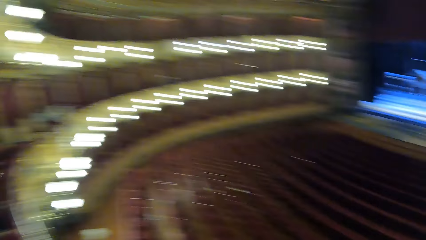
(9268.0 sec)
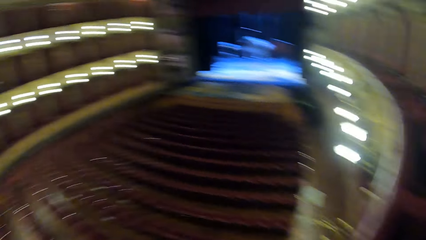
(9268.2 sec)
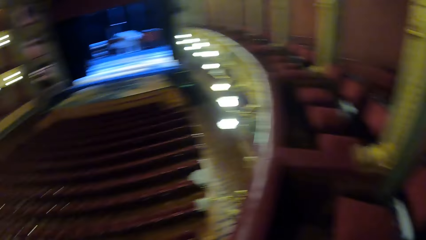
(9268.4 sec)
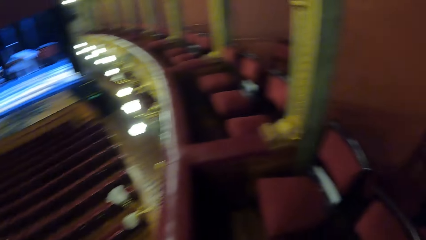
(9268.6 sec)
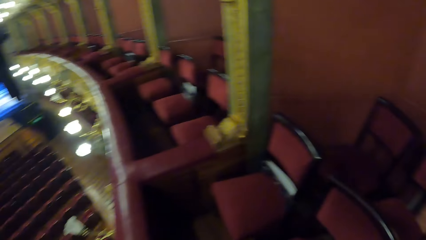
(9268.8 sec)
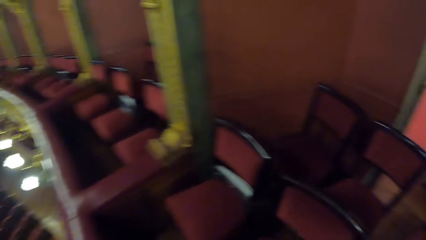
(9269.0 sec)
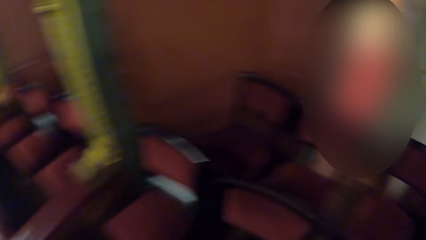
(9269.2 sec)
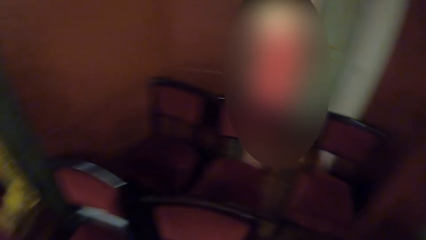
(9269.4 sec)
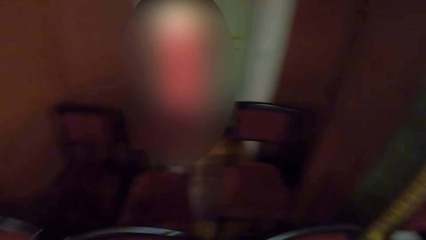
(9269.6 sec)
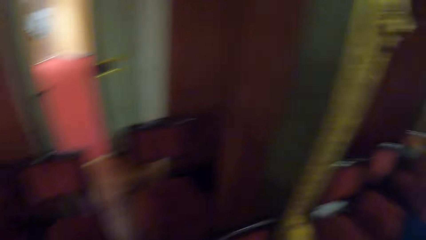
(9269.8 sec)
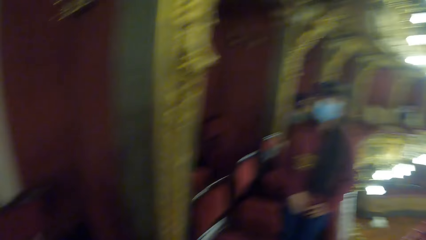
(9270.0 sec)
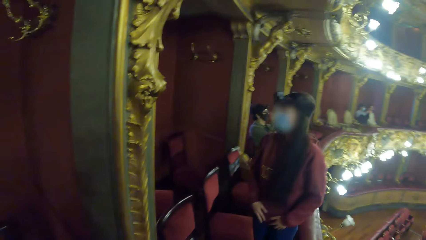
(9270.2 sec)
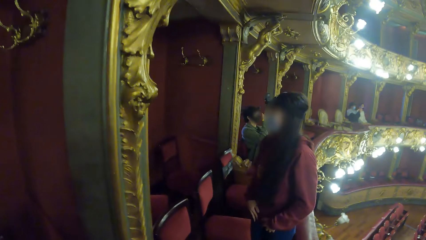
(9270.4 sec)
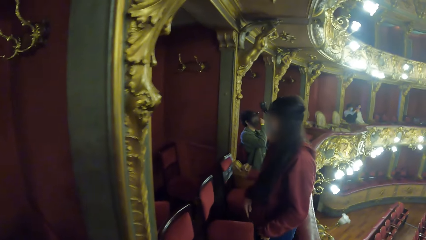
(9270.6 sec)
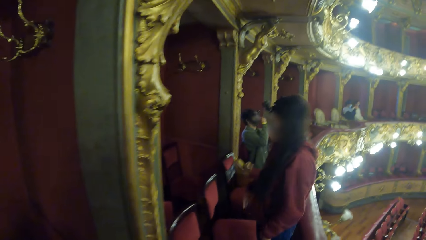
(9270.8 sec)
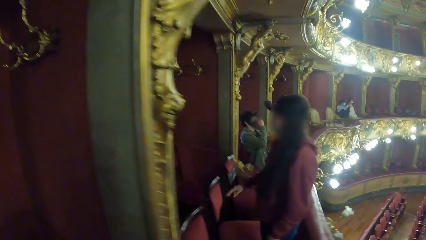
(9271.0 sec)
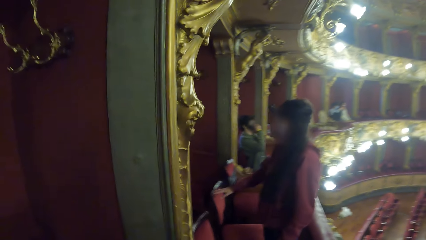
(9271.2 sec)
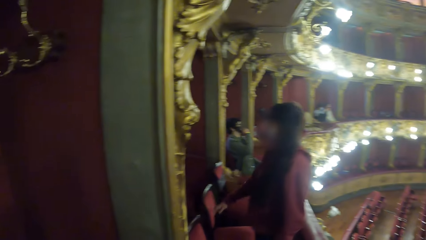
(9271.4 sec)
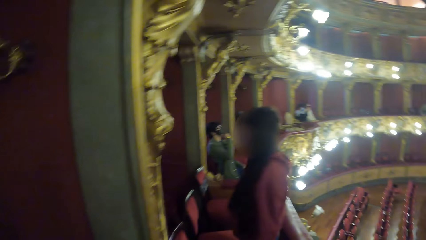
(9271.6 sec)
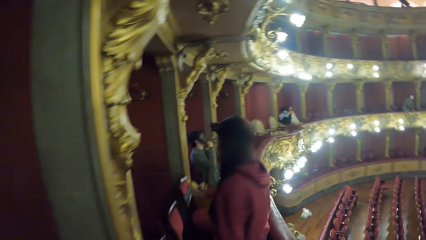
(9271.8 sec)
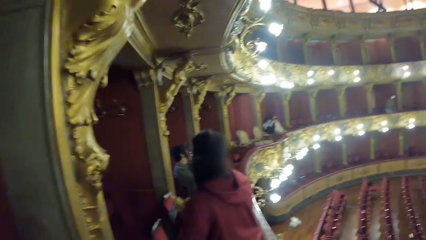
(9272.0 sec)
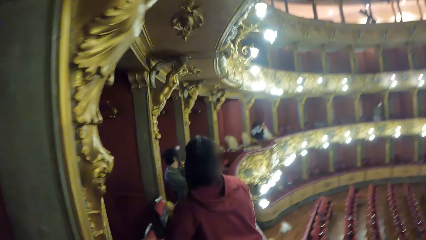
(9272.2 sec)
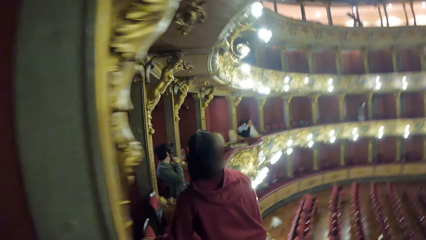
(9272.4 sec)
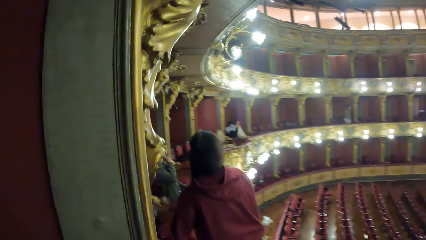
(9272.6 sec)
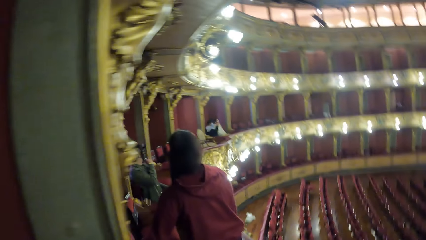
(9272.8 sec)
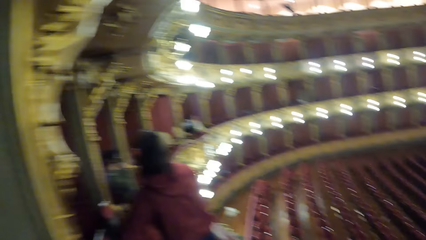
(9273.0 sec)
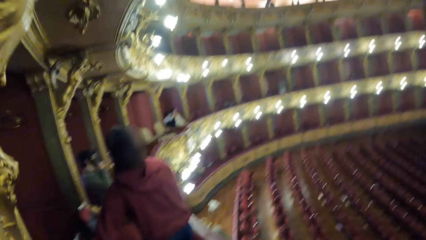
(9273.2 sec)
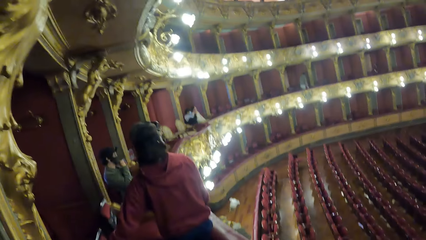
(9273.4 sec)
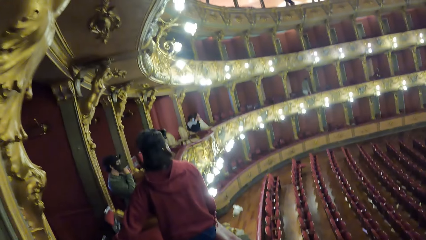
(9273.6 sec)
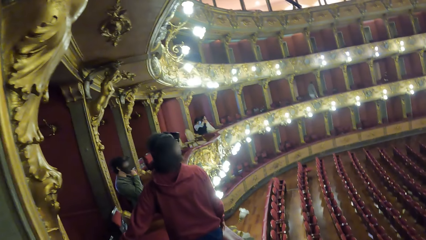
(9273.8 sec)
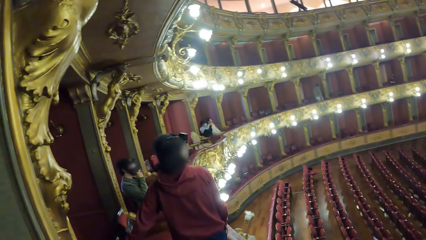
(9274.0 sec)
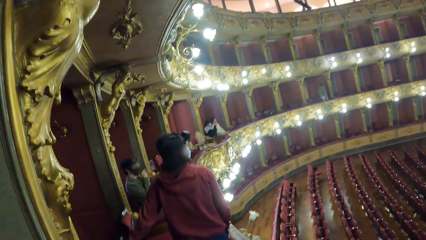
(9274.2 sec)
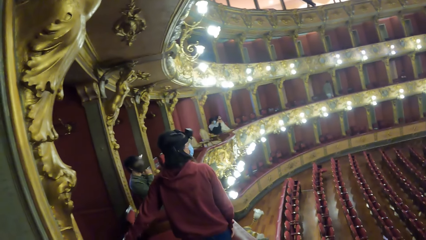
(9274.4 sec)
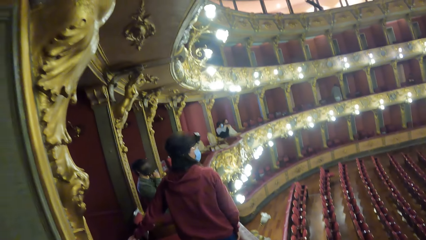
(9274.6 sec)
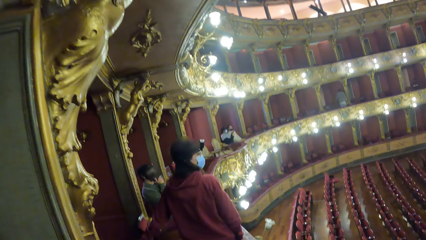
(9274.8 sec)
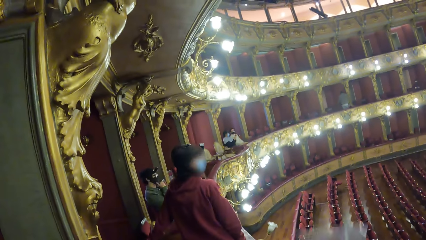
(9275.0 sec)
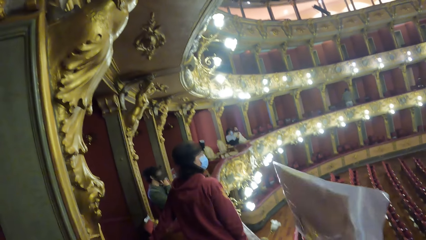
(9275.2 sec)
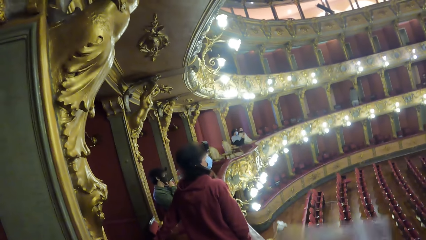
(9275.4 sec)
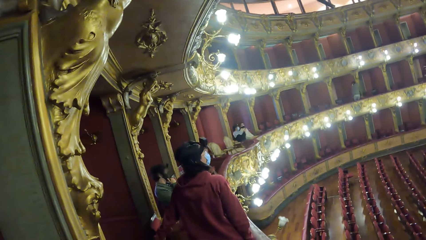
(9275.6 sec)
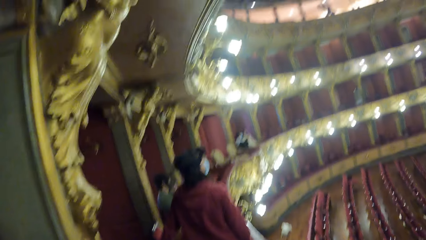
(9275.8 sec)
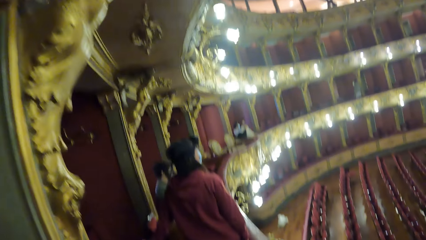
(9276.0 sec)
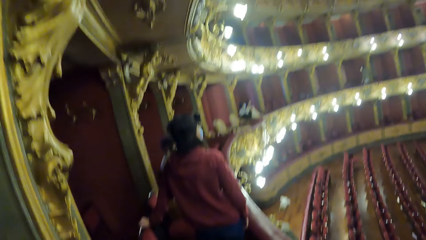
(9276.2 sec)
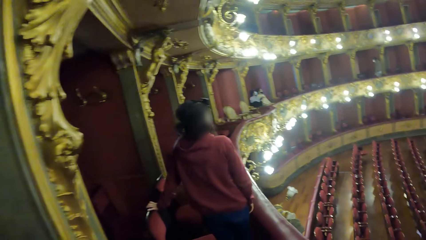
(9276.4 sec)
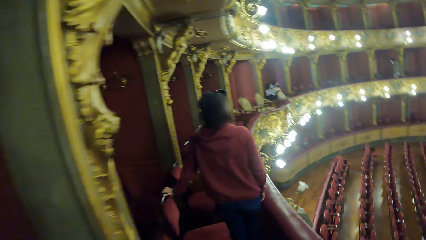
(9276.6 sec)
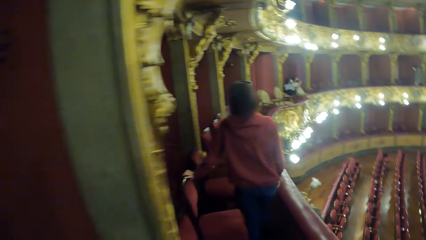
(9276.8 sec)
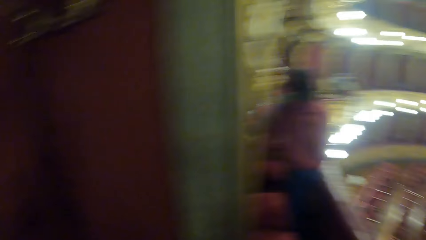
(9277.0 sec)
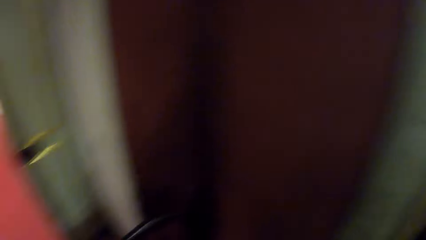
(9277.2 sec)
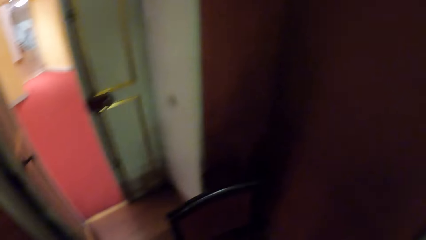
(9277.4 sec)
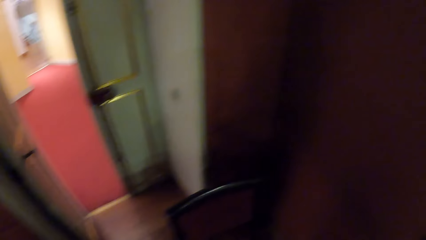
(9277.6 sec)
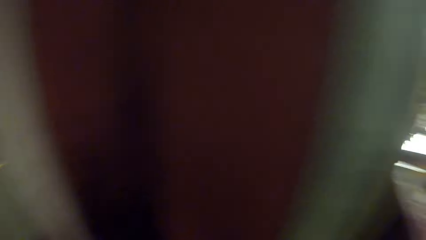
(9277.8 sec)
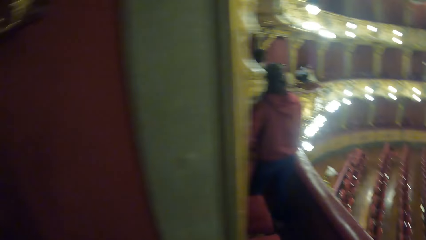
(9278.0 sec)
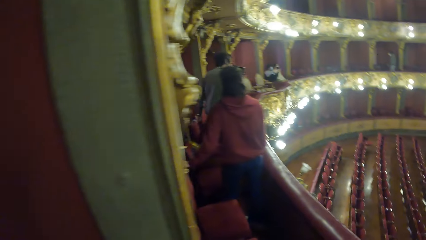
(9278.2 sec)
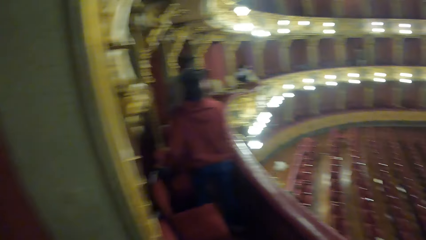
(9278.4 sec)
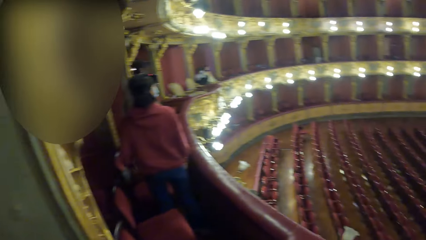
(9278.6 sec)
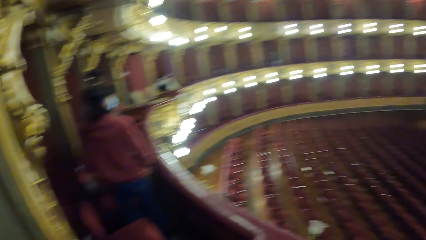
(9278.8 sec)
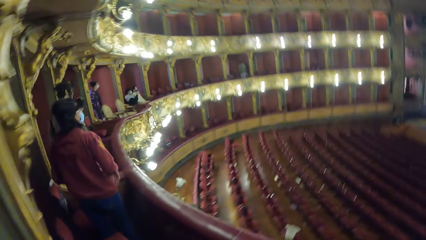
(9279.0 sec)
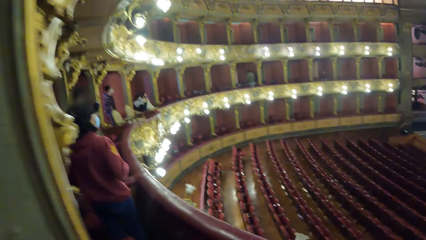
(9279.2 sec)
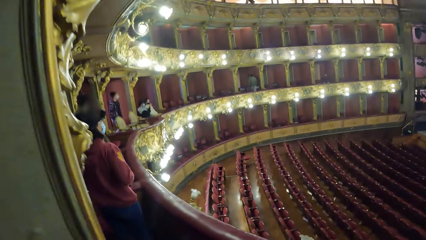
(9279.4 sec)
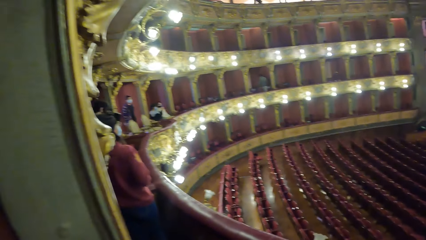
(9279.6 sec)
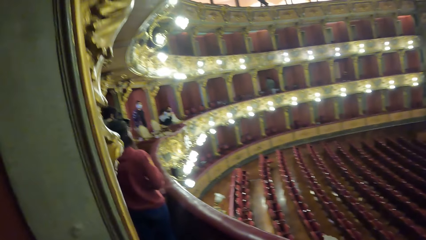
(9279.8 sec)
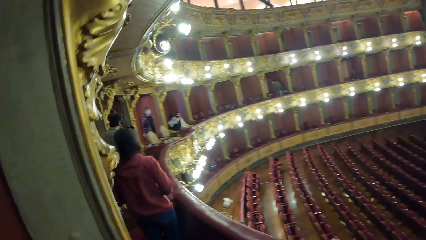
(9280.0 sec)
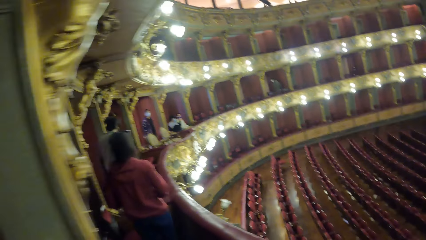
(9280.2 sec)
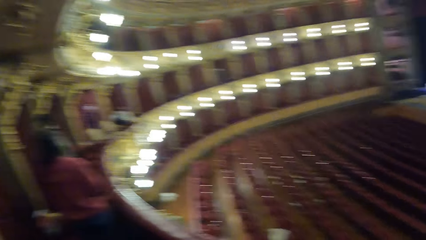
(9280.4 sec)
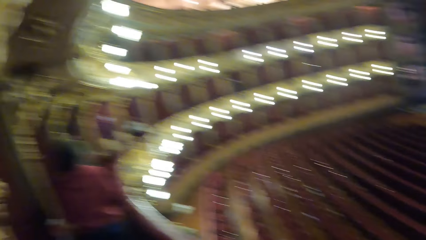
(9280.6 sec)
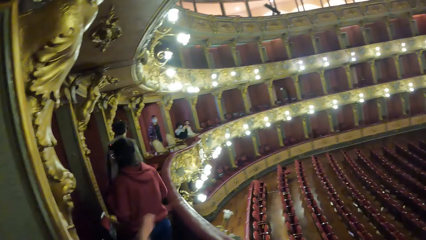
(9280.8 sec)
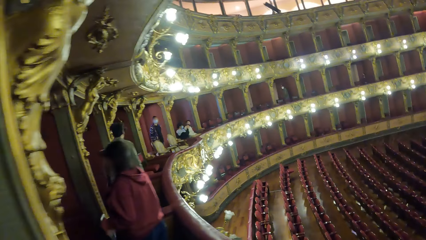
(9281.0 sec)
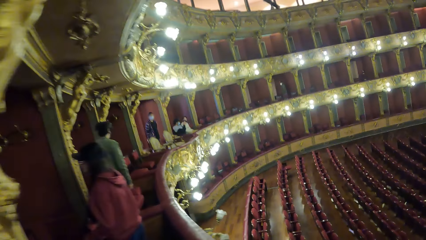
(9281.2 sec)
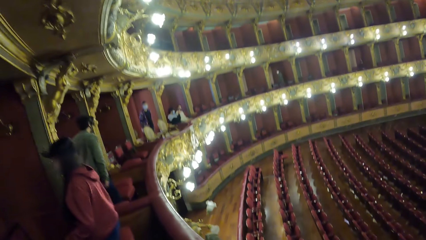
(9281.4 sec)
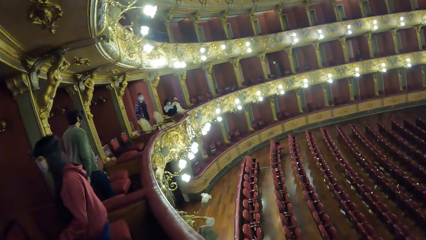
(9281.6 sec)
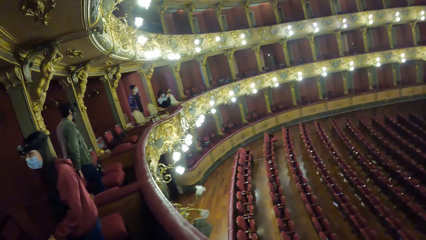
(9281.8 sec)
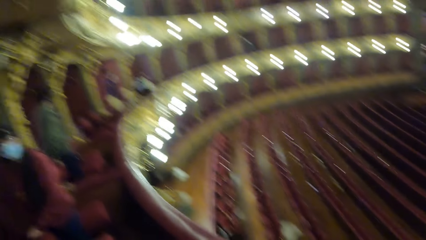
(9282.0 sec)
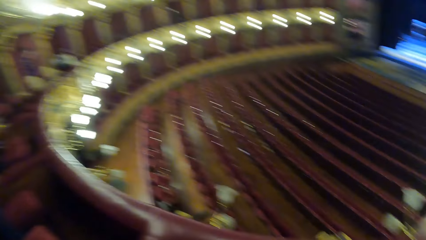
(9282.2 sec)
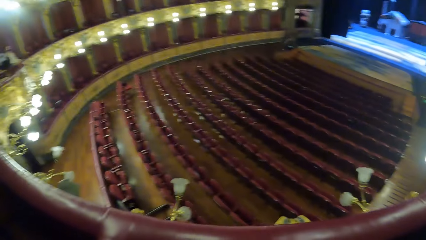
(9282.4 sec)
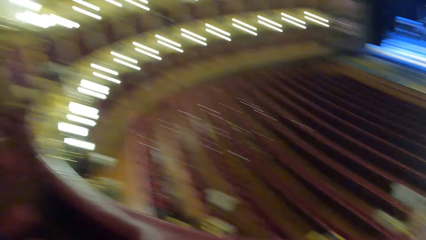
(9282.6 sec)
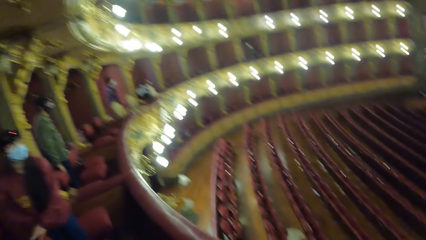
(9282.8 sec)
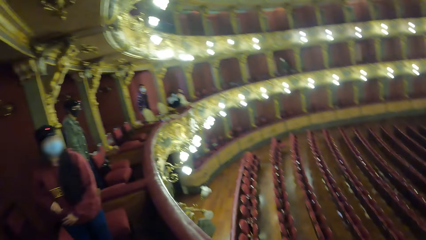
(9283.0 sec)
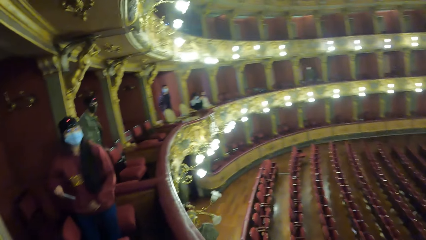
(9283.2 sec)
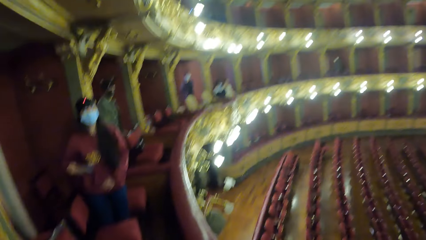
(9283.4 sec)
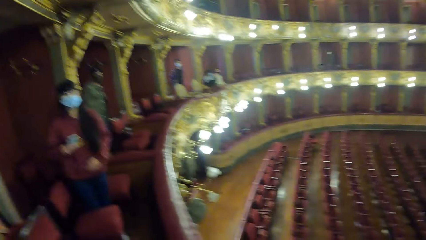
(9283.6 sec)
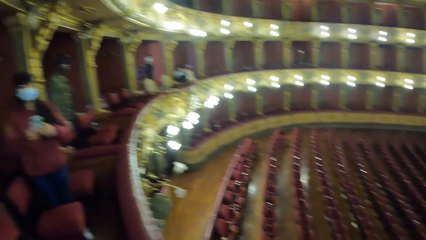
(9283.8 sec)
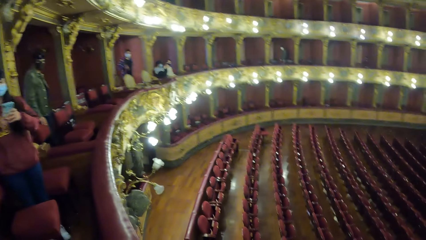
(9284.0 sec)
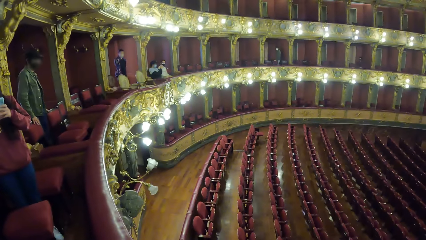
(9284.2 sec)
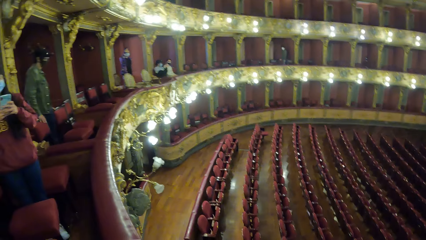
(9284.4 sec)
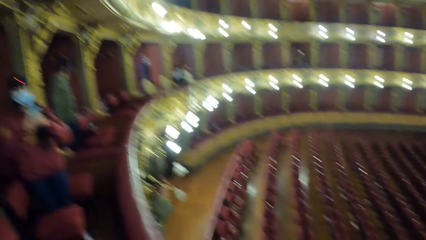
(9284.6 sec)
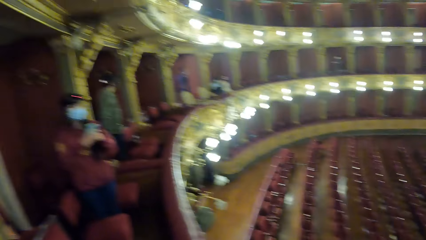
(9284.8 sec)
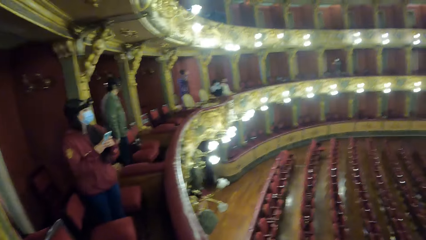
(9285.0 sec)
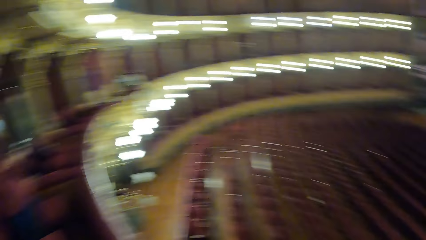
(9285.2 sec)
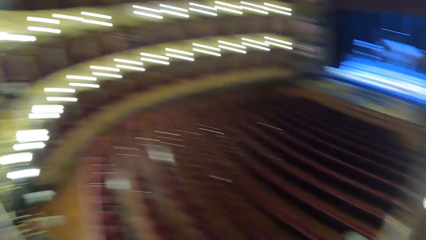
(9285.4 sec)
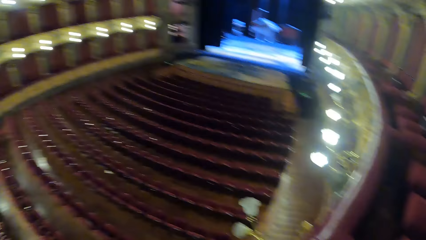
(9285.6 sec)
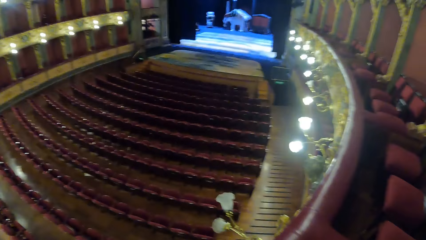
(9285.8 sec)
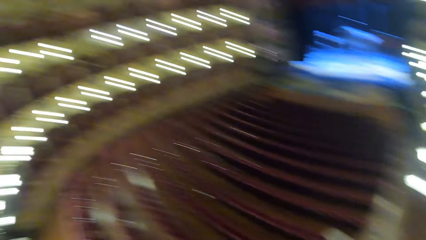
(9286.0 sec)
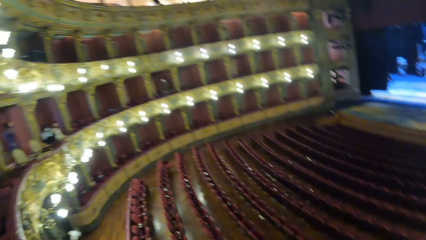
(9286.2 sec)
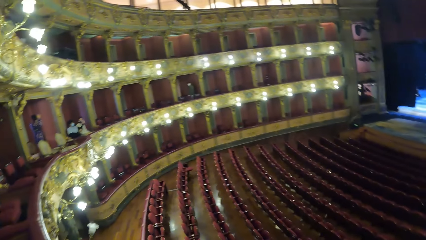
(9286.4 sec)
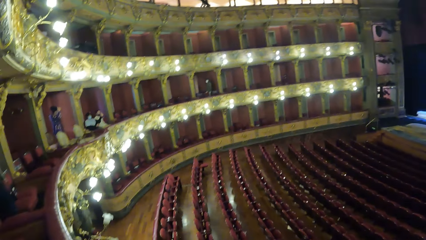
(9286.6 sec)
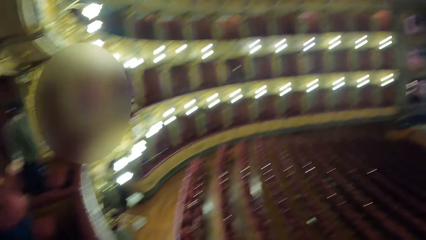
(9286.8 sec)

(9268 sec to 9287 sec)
The camera wearer looks around. She holds a polythene bag with her right hand. The woman removes the phone from her hoodie with her right hand. The woman operates the phone with both hands.
